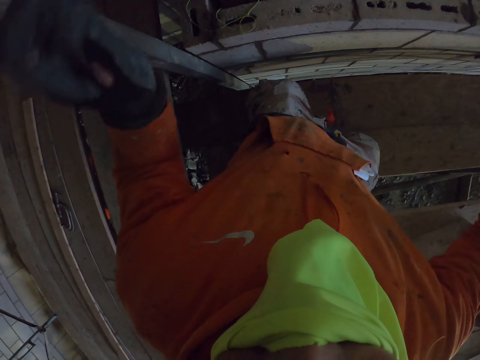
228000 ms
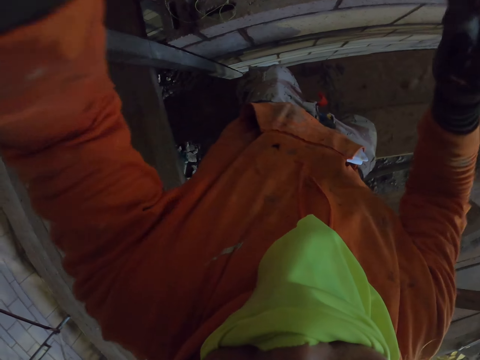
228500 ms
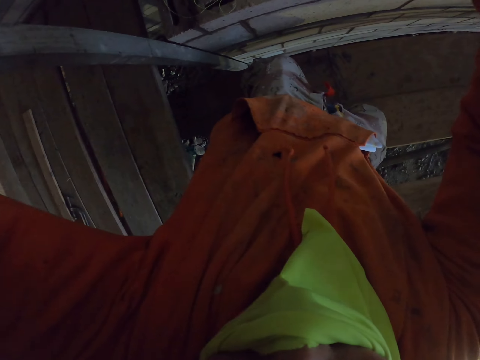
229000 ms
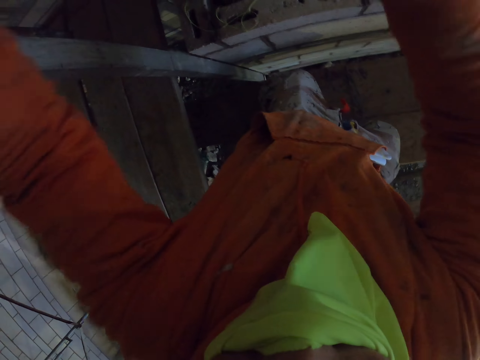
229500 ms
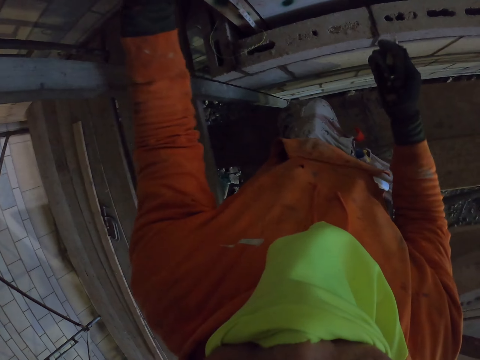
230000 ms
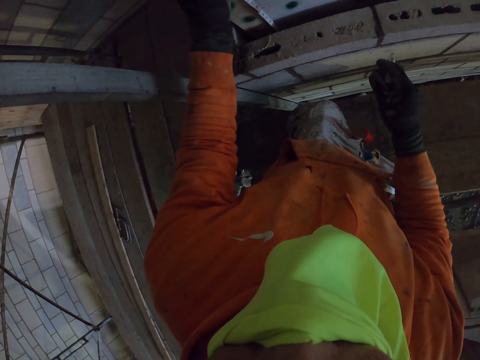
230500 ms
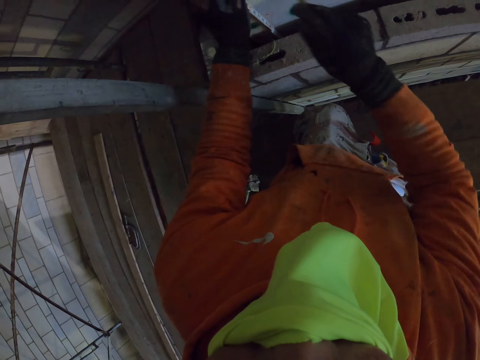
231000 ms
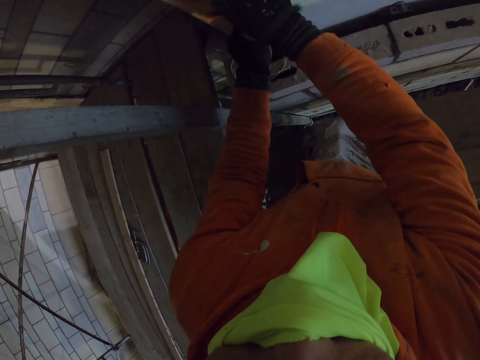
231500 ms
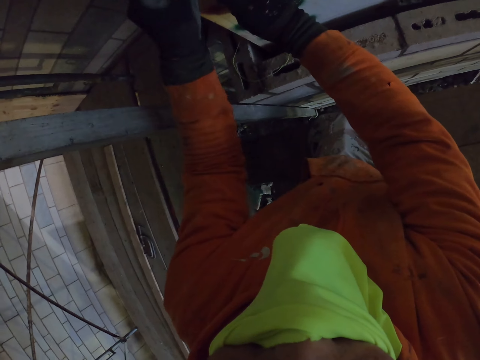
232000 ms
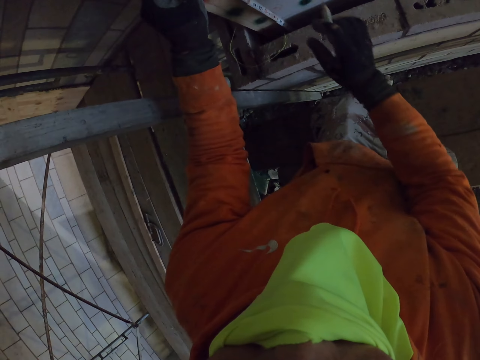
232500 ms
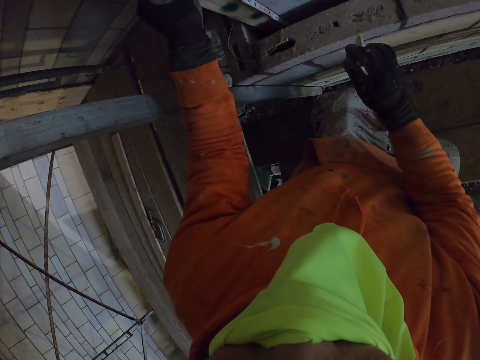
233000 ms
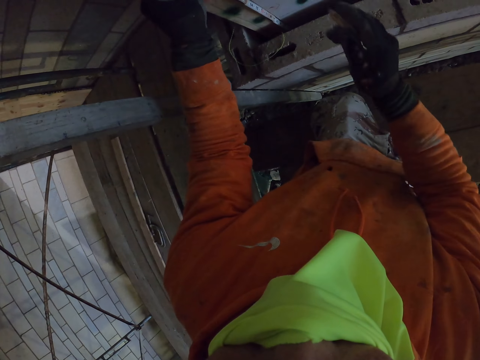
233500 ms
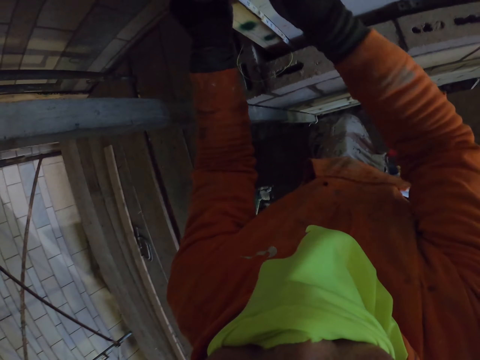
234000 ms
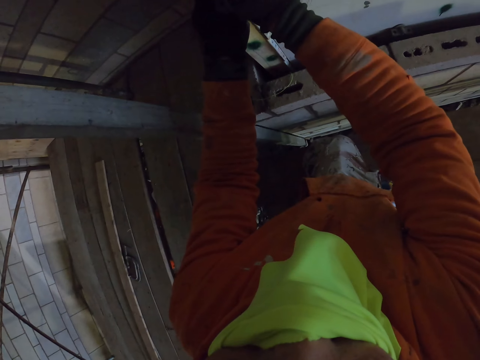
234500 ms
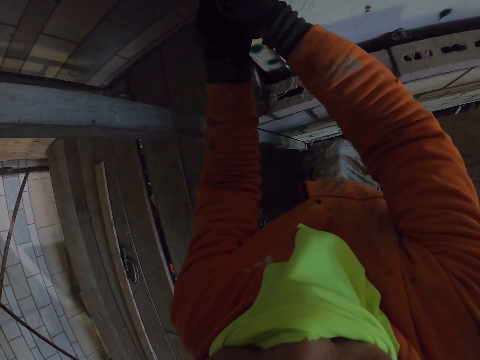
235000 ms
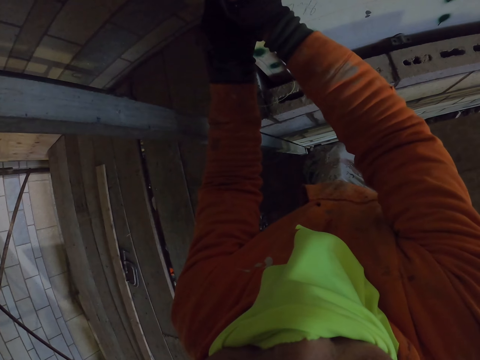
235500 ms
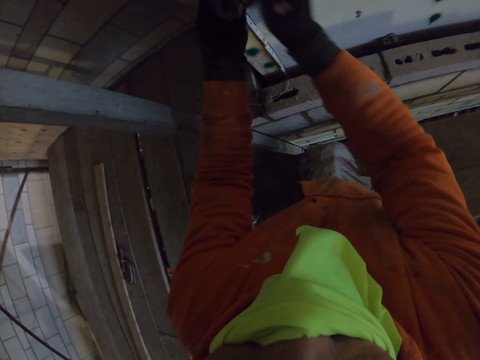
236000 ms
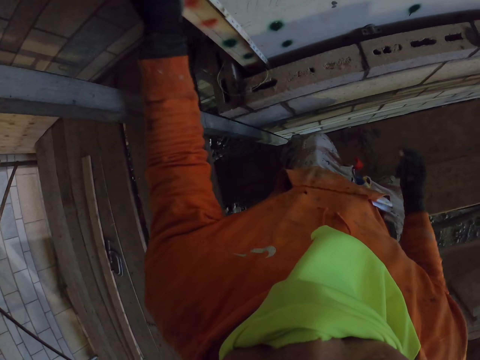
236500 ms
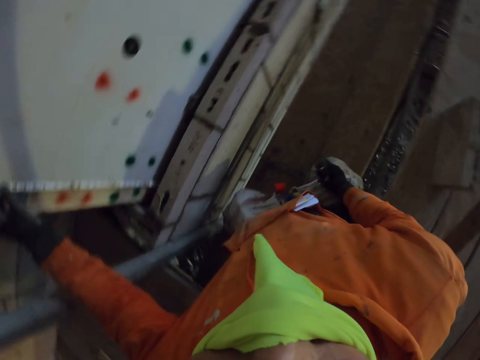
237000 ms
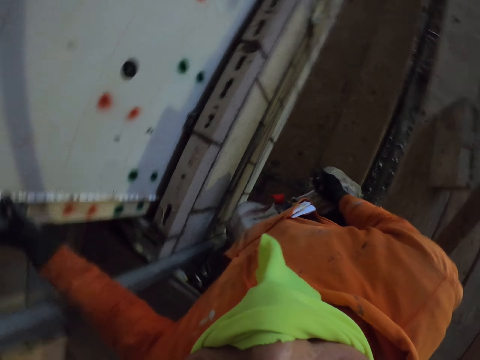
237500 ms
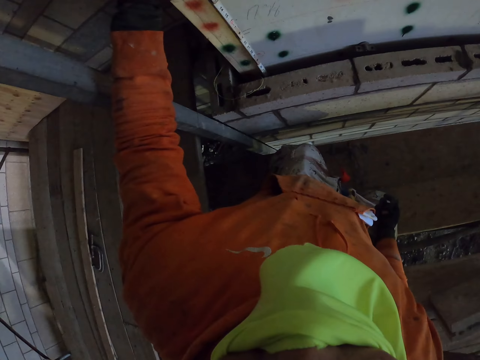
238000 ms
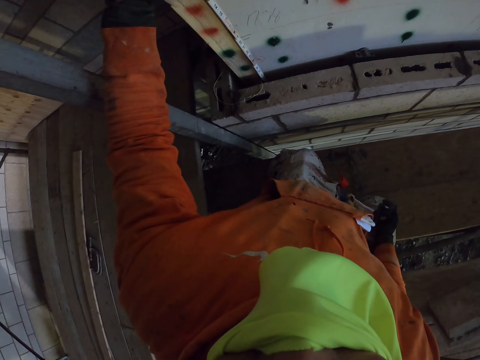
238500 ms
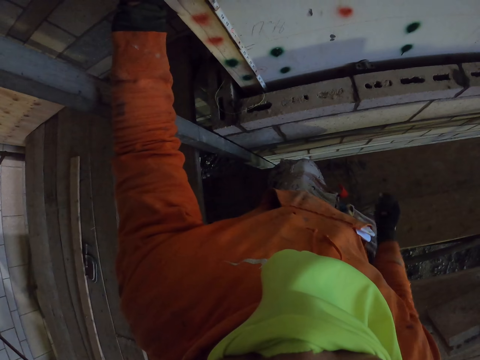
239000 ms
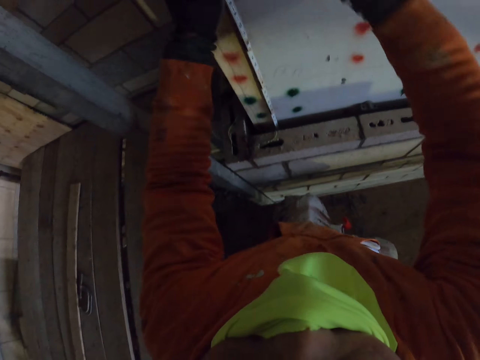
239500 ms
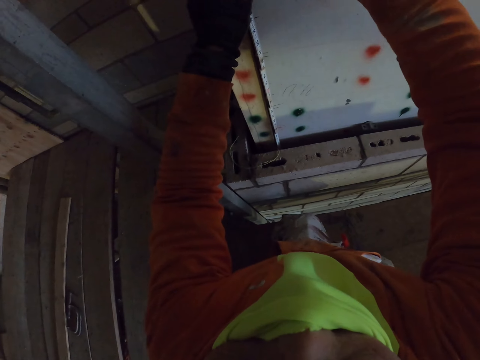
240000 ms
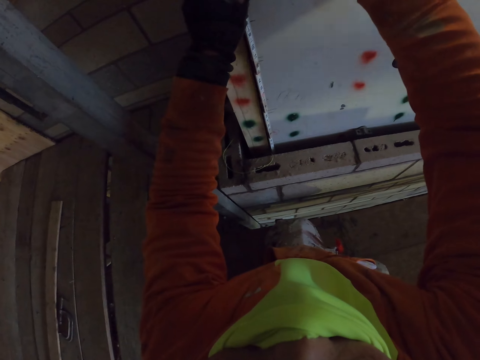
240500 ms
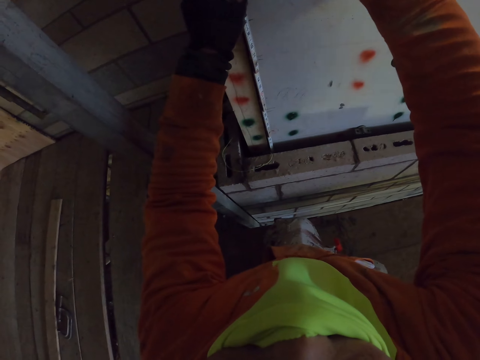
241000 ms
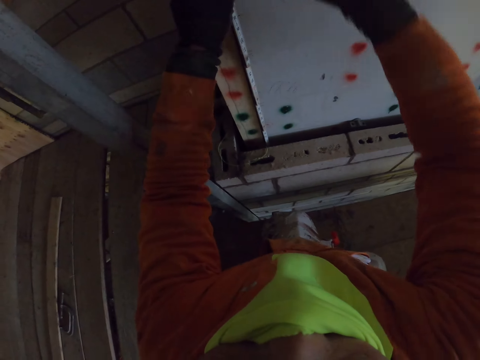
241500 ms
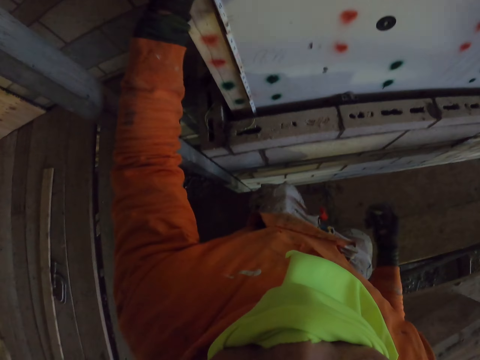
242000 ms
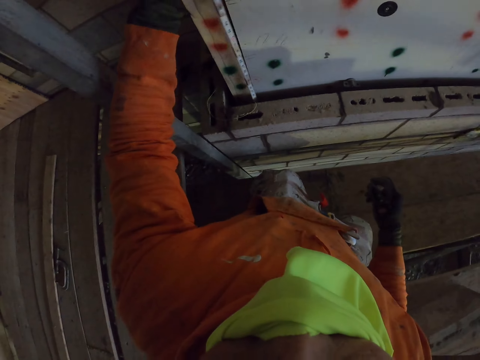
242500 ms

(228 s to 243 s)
The camera wearer adjusts the folding ruler. They place the folding ruler on the wall. They mark a point on the wall. They turn around the room. They make a mark on the board.

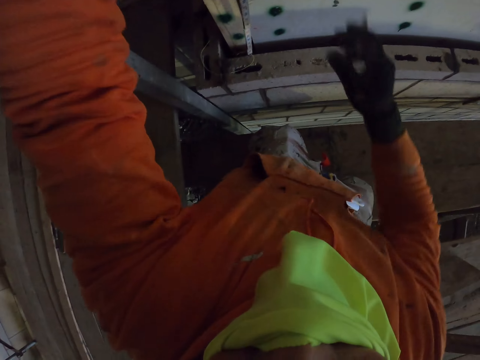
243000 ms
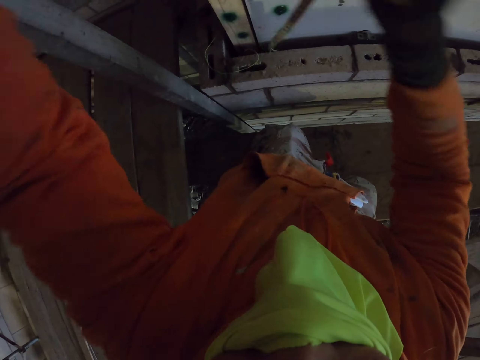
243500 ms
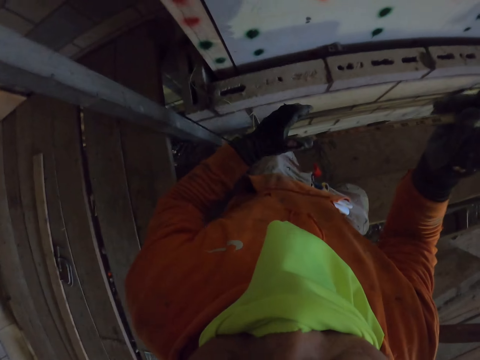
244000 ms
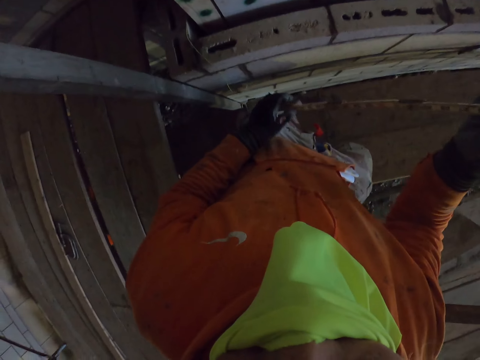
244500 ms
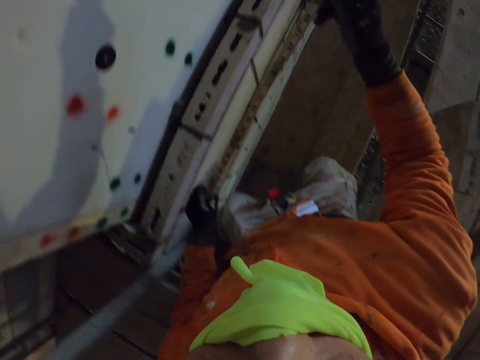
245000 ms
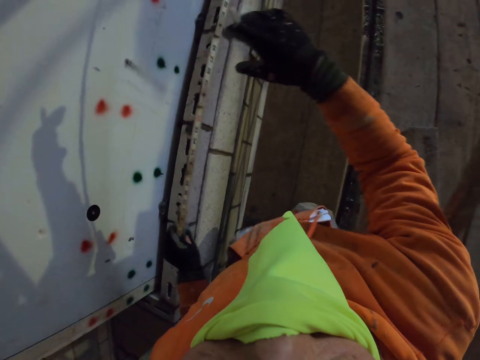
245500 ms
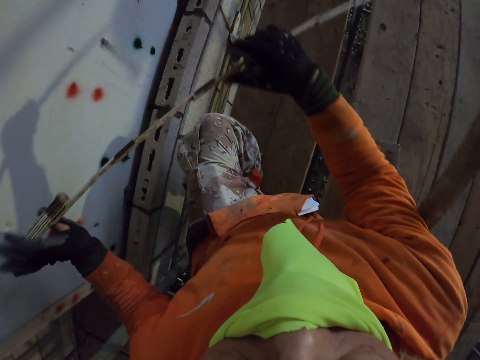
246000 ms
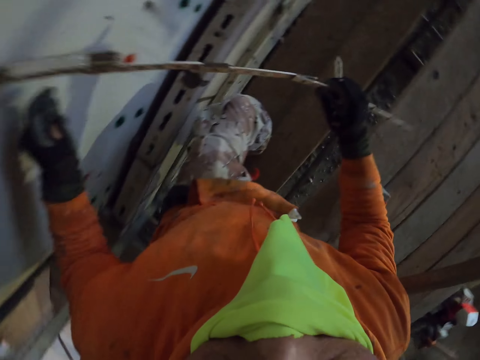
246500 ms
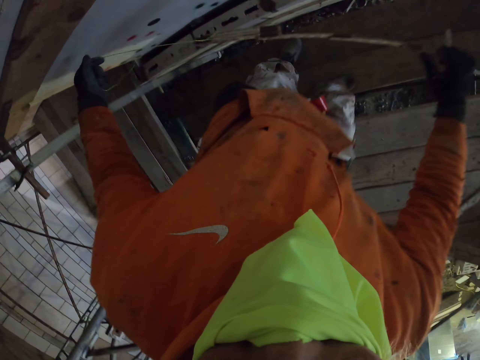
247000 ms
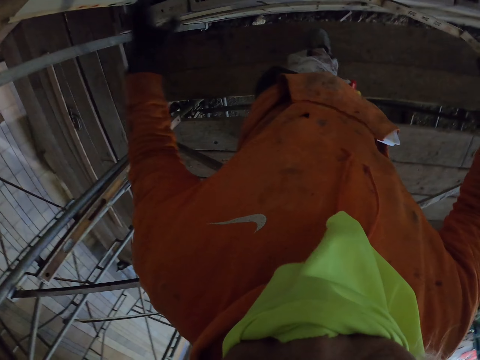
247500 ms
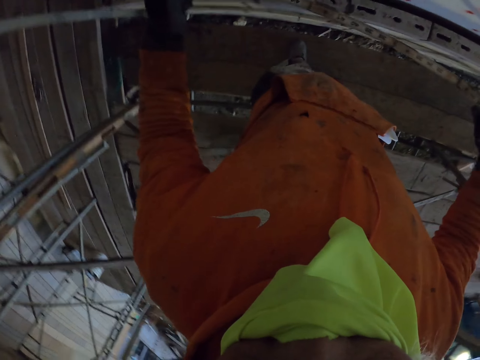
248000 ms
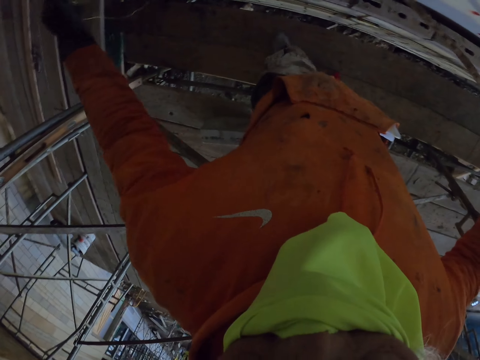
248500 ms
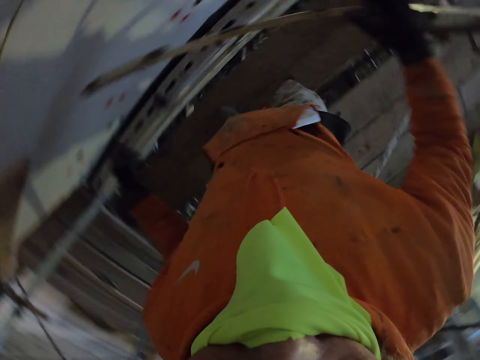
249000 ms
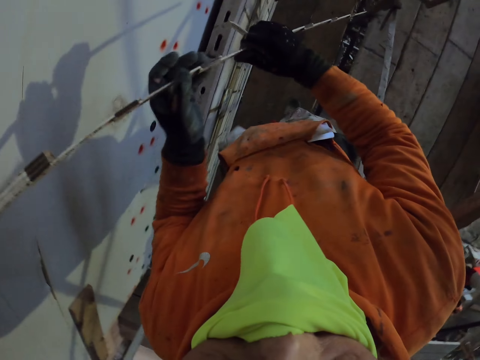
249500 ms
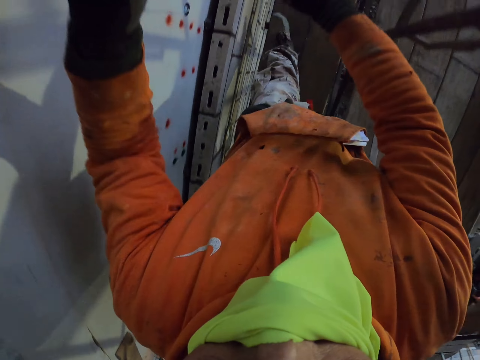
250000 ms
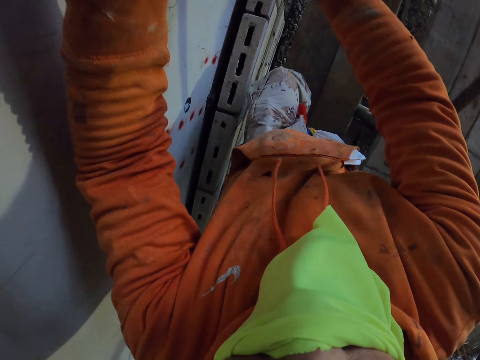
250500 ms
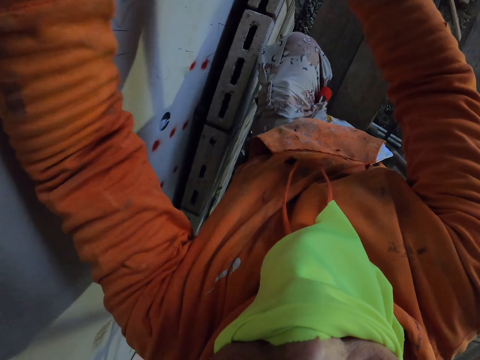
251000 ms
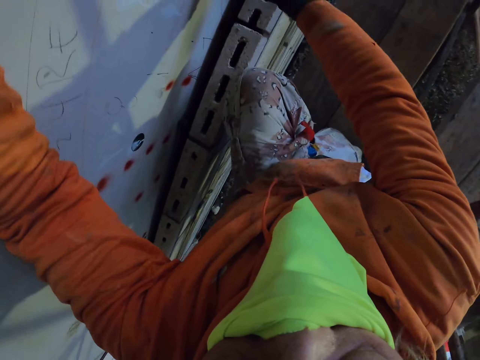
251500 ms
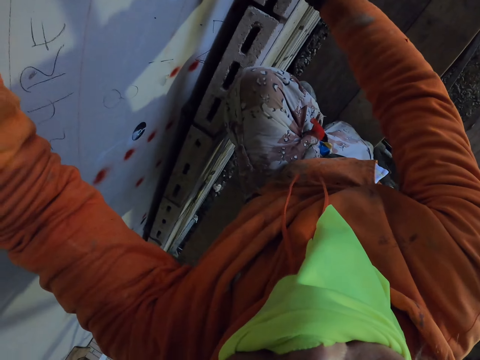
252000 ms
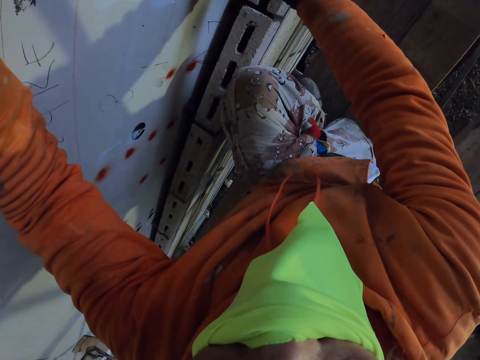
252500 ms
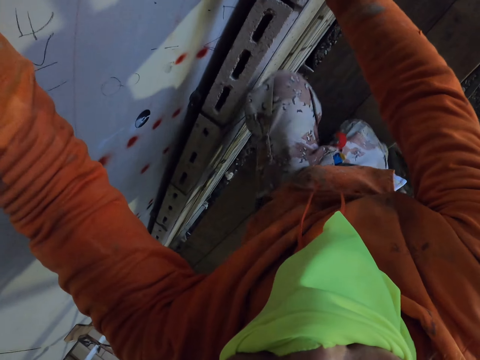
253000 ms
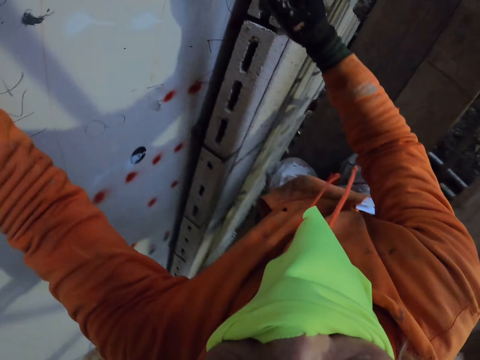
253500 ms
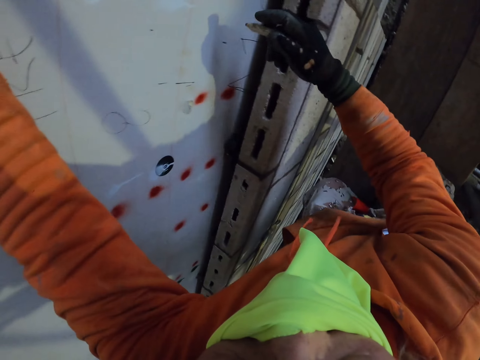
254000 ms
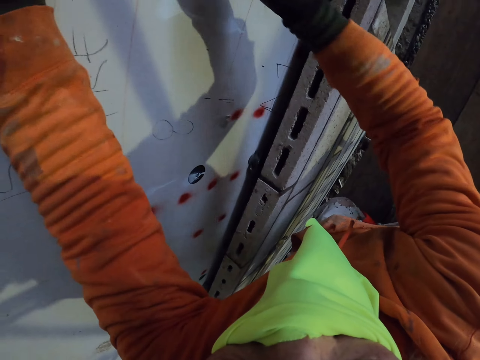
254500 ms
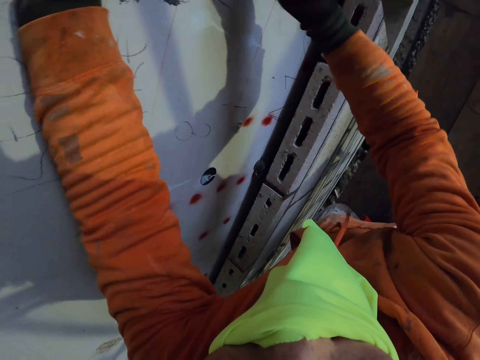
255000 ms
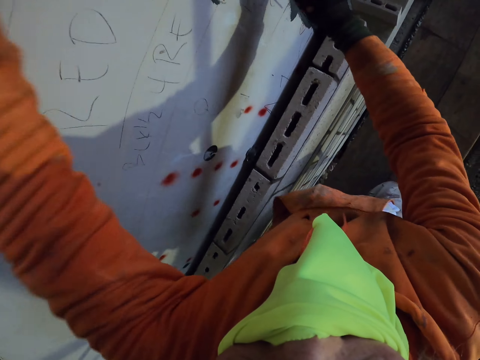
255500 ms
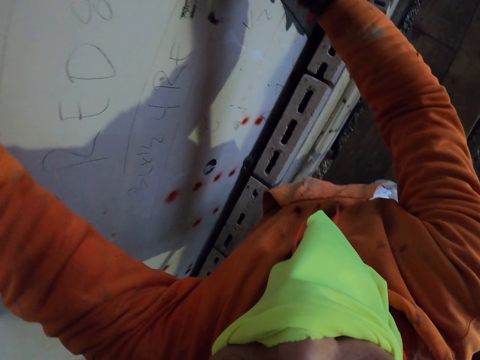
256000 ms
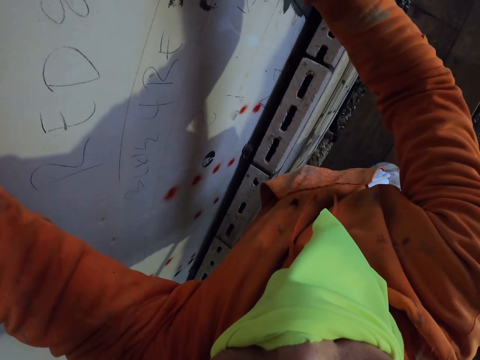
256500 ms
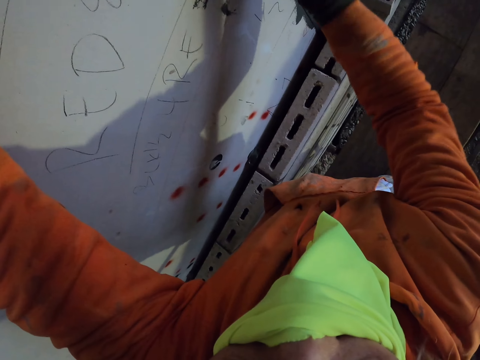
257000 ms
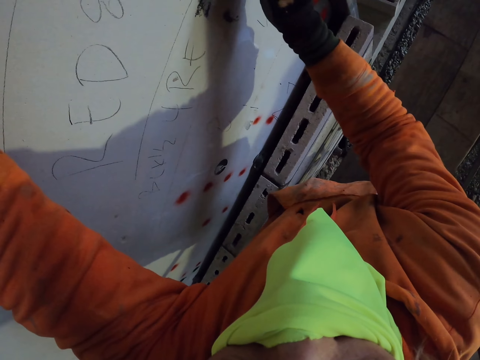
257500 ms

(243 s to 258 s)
The camera wearer stretches the folding ruler. They hold a tape measure. They place the folding ruler on the wall. They measure a board. They mark a point on the wall.
